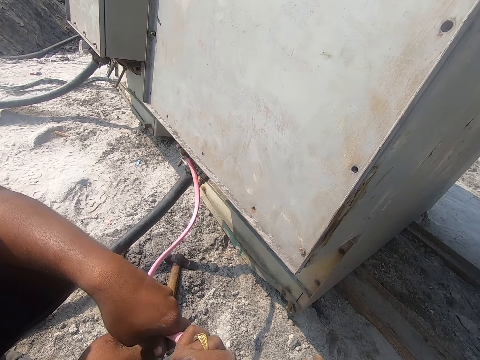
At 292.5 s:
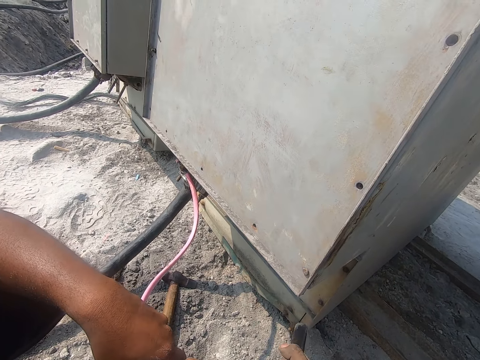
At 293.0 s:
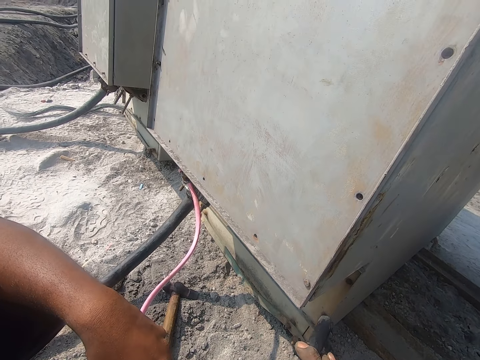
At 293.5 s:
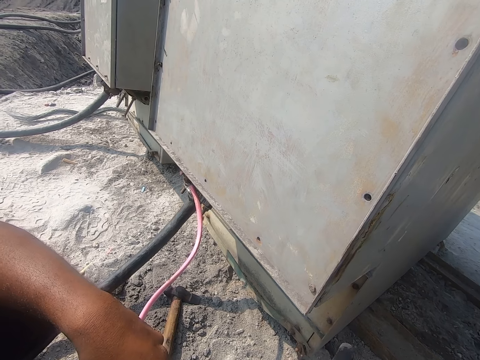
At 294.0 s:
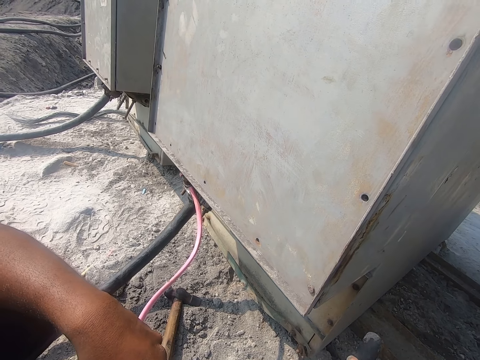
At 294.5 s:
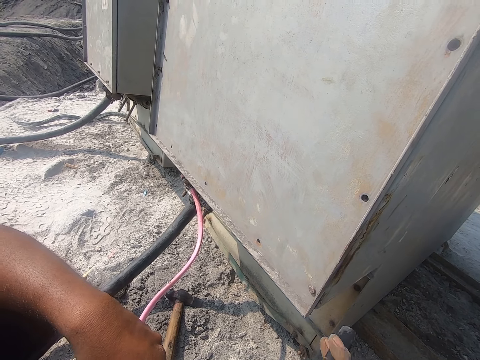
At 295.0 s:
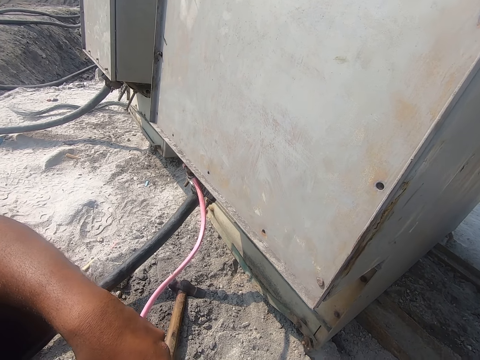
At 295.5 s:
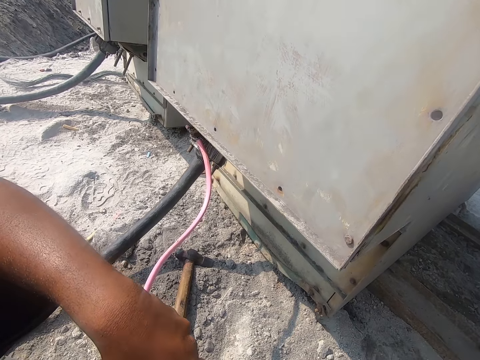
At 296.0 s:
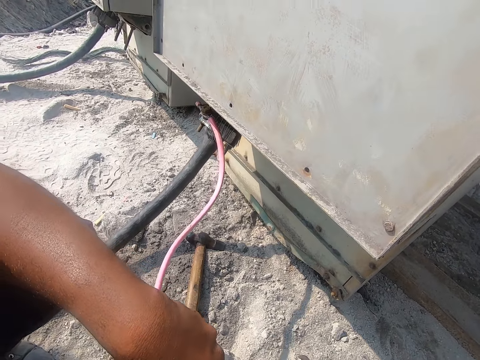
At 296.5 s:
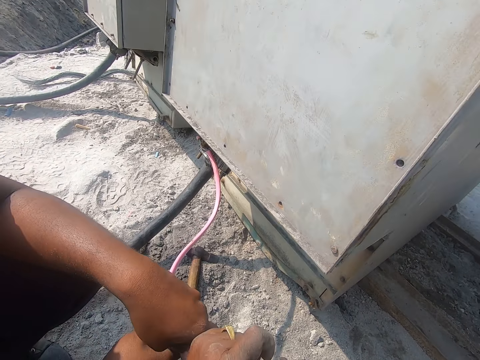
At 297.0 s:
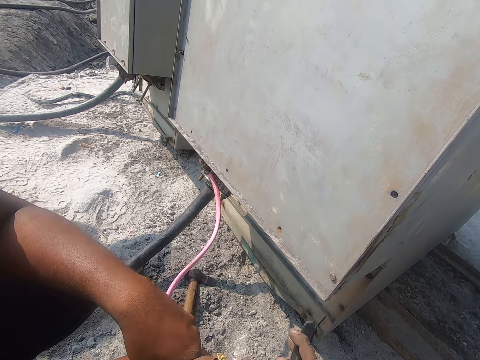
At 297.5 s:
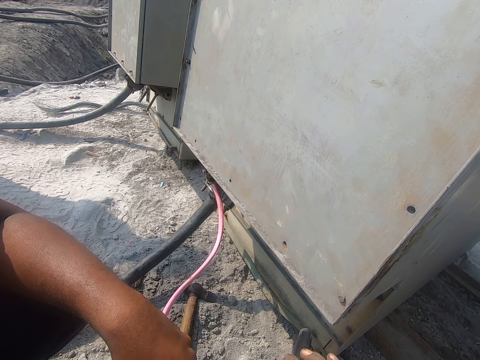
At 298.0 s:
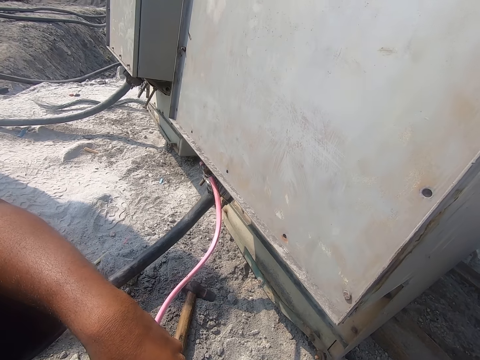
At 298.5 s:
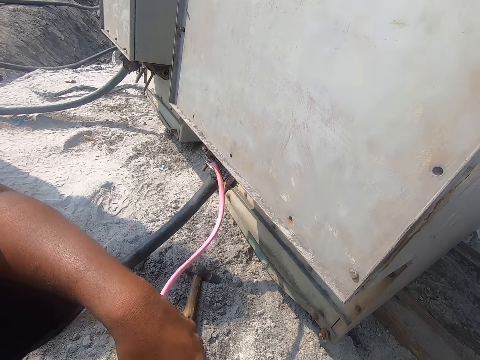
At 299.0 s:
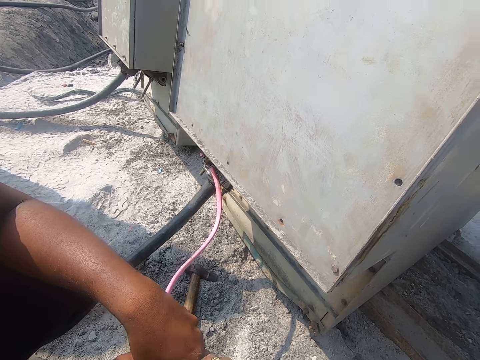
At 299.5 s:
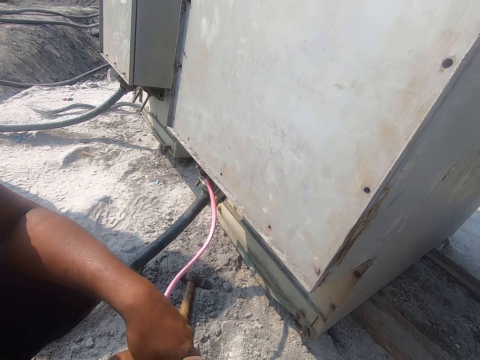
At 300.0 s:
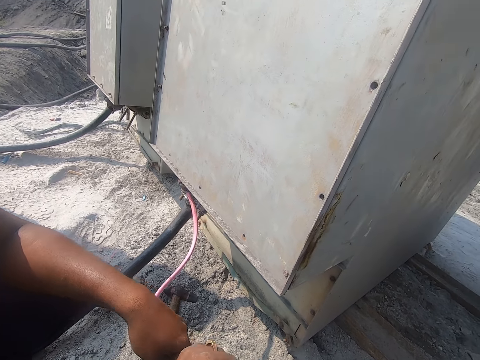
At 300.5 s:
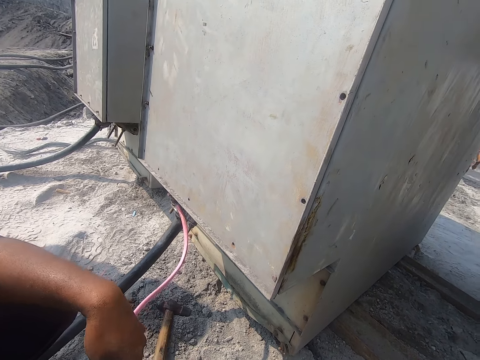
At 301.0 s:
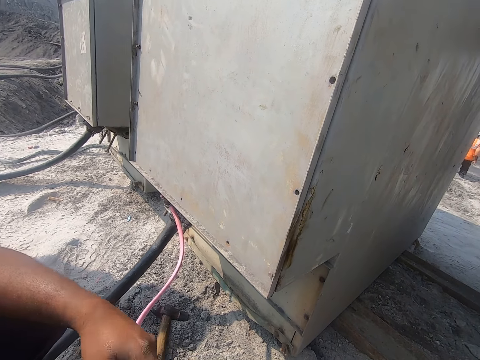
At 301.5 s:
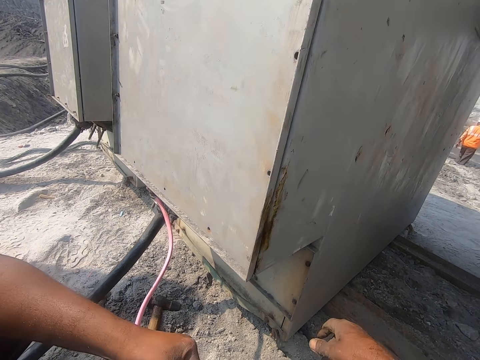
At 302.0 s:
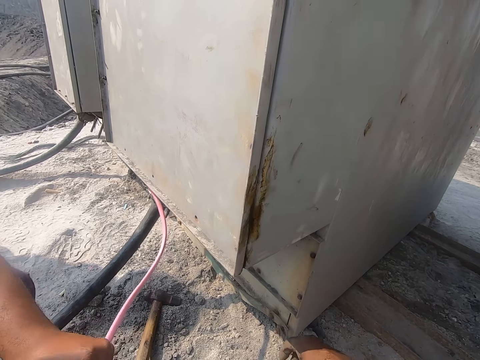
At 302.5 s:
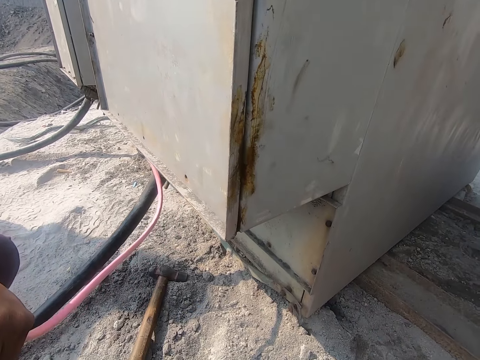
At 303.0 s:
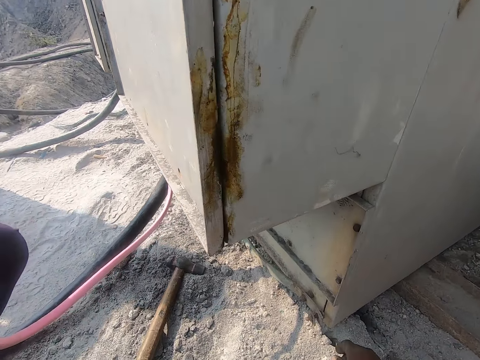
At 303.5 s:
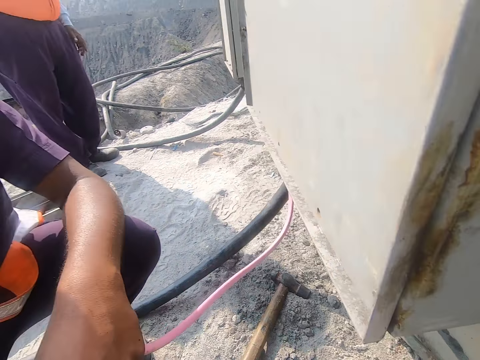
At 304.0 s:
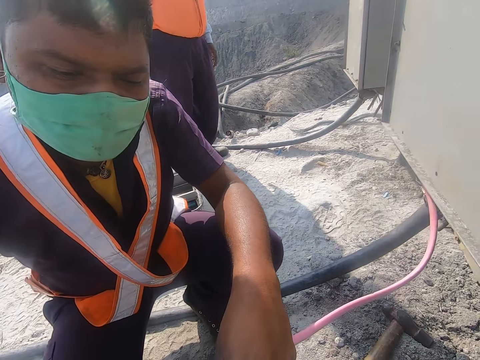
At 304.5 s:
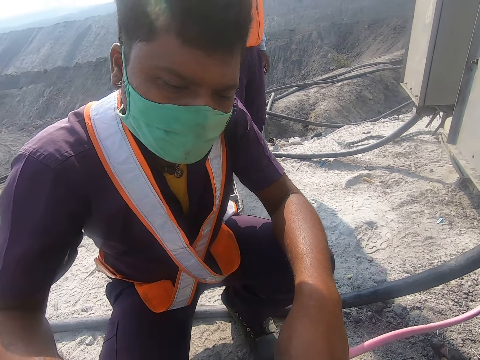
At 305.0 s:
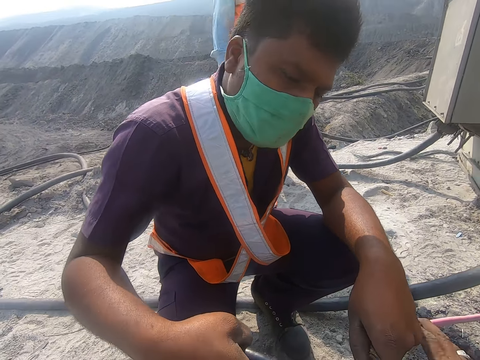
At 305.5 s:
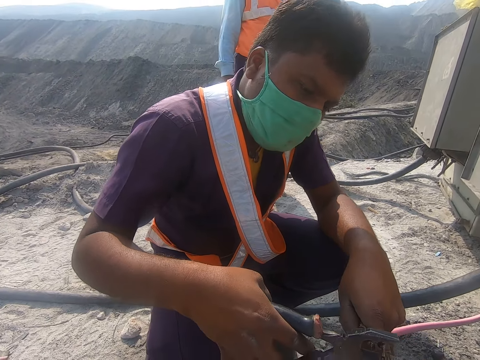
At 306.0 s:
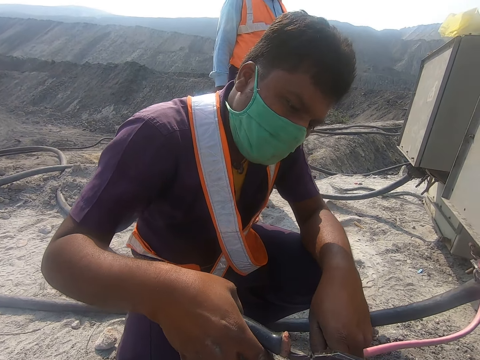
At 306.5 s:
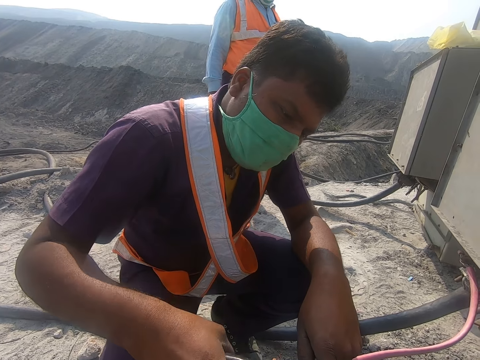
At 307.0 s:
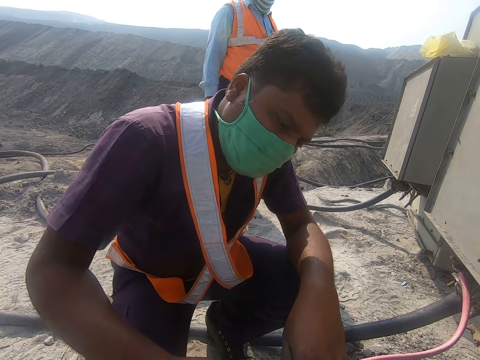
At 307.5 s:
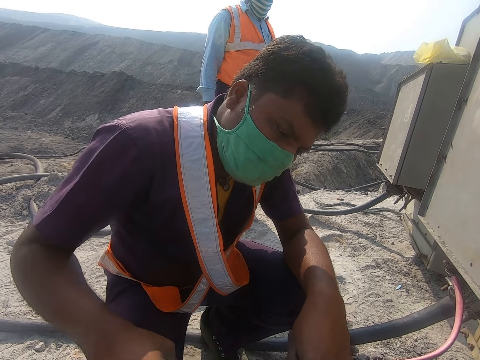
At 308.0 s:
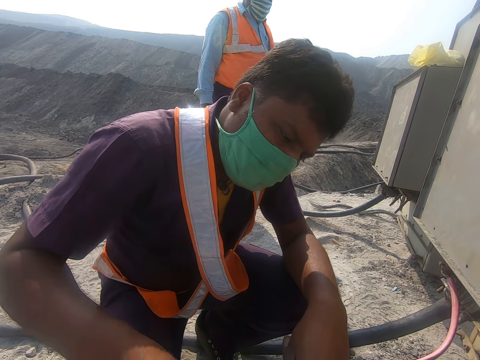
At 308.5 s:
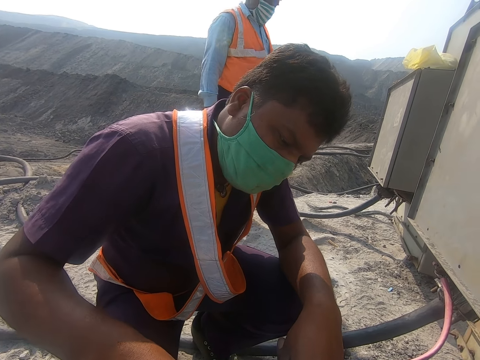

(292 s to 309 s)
The camera wearer looks around. They converse with a man.

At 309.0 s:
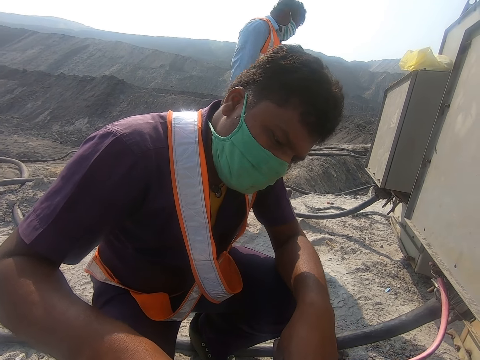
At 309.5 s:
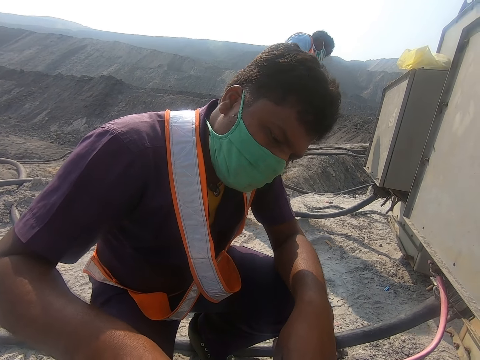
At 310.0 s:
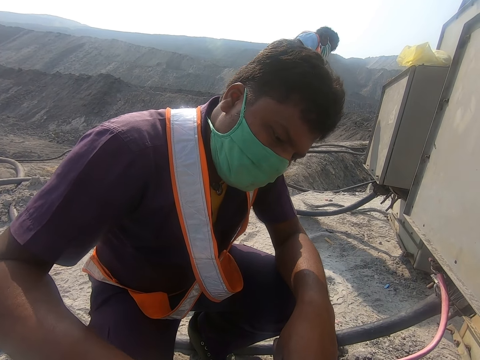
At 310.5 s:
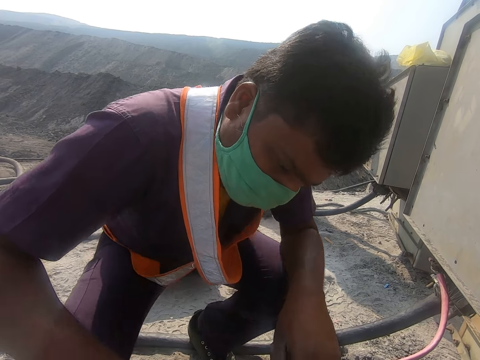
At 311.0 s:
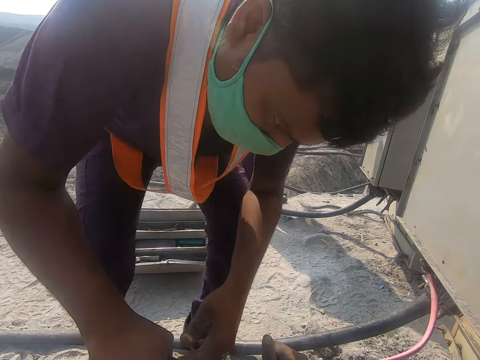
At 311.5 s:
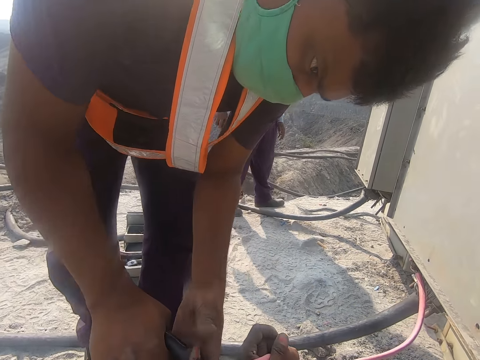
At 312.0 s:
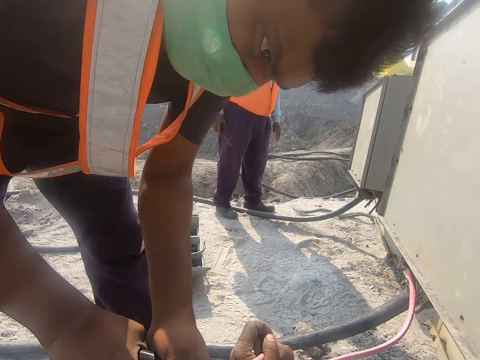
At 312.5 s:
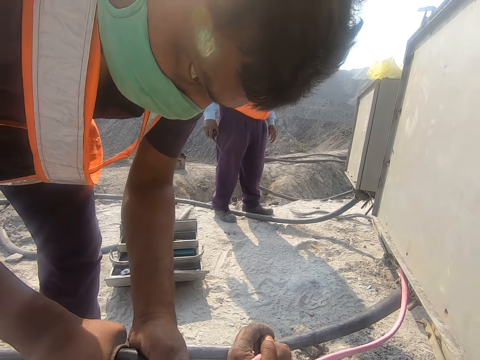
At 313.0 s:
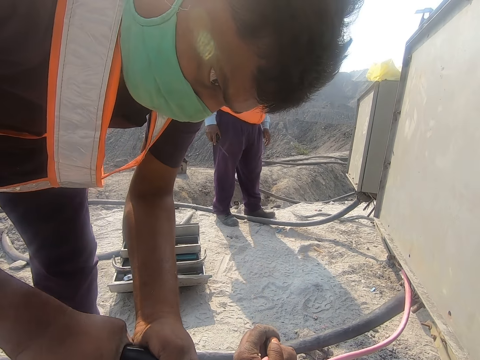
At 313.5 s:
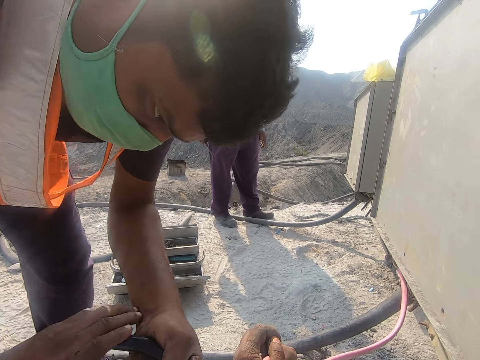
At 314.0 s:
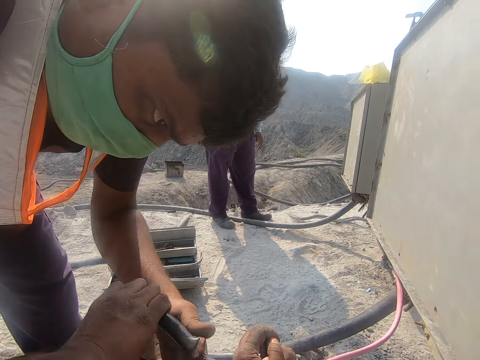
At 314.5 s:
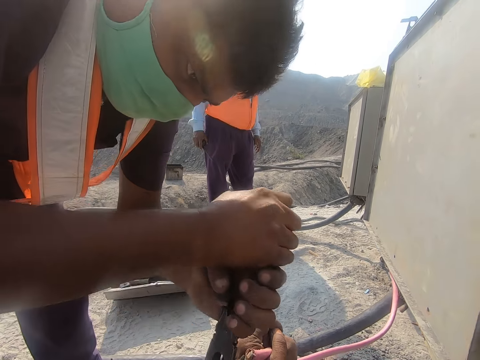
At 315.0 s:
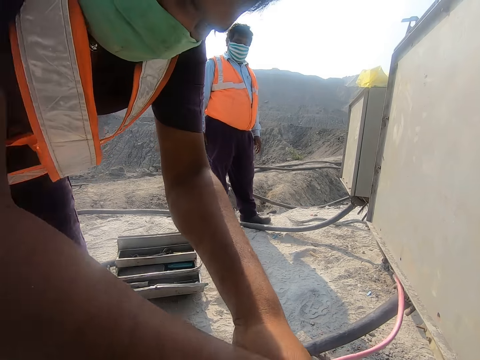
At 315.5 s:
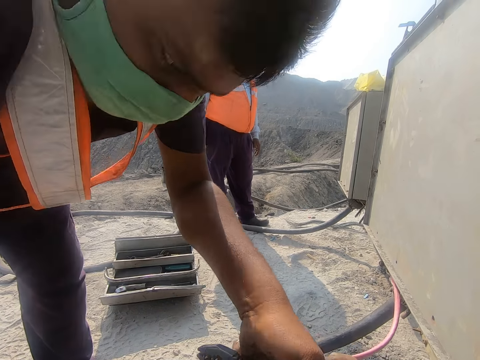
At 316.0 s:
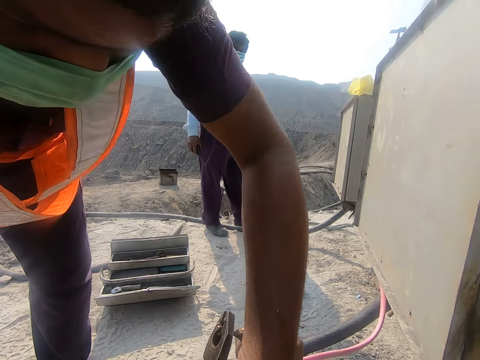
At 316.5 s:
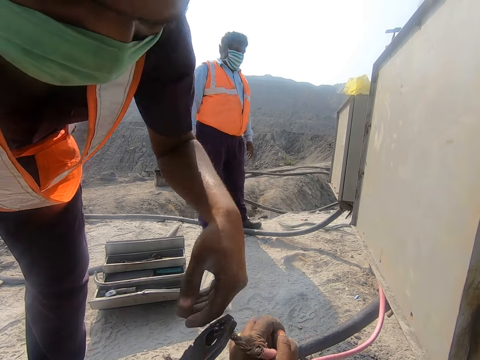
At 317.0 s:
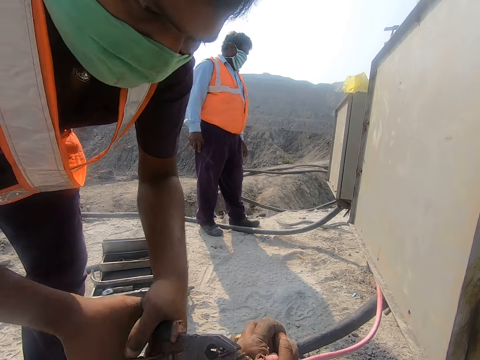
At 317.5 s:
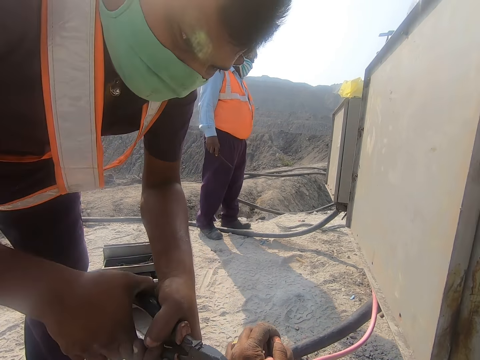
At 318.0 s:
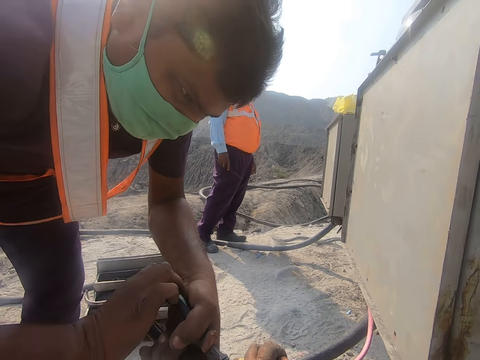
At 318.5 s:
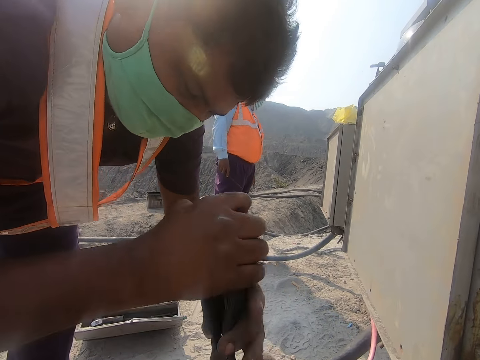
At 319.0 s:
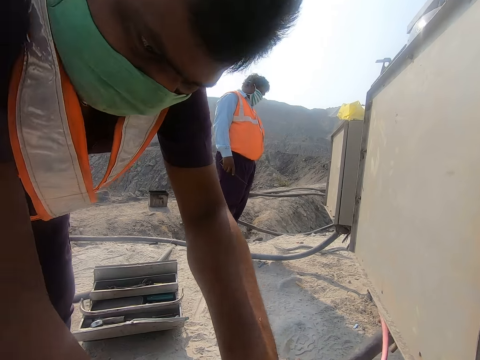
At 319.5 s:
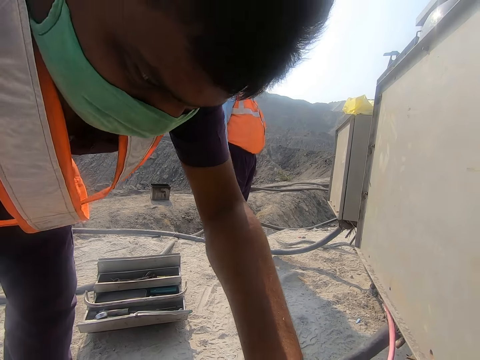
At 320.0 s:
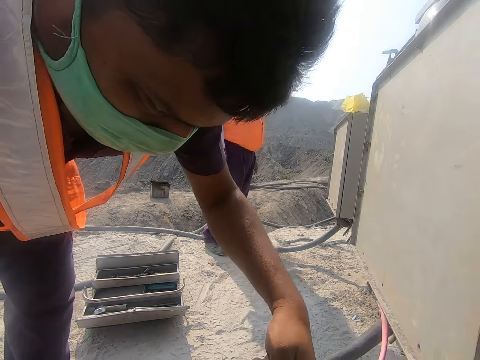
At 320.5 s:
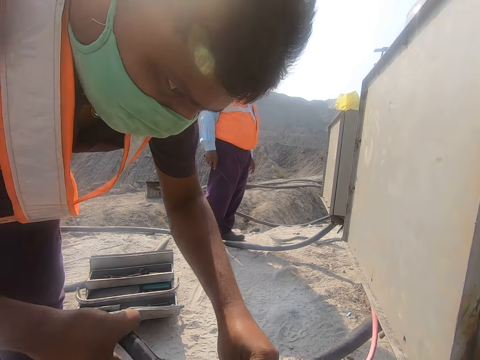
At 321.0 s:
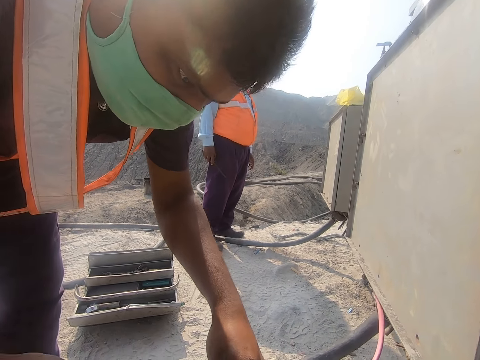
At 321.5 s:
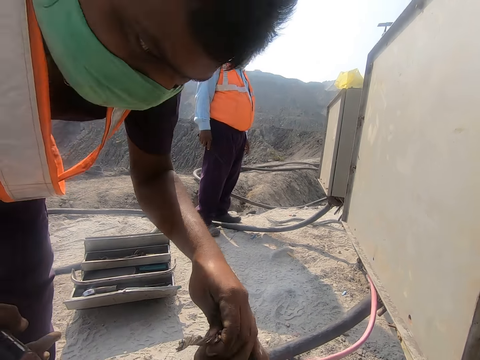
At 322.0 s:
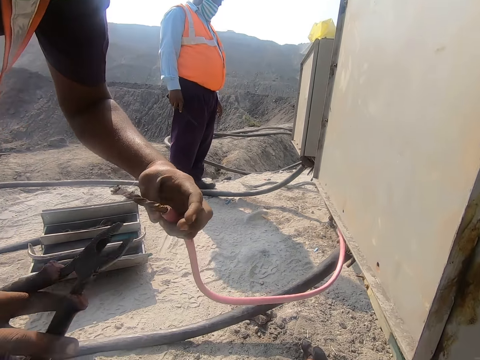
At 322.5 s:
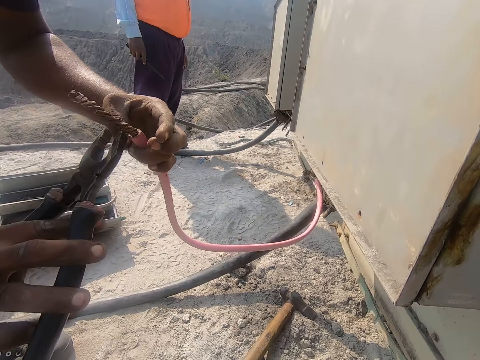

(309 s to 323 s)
The camera wearer looks at a person.
